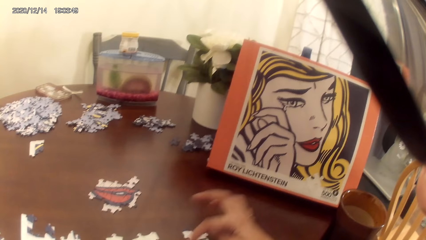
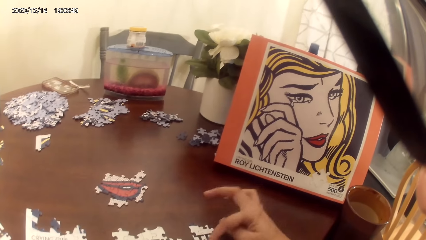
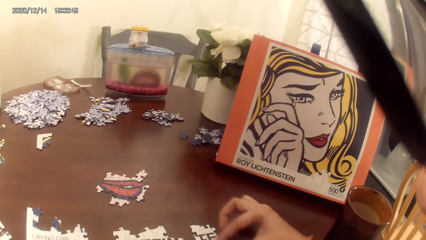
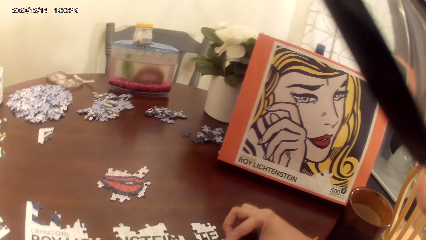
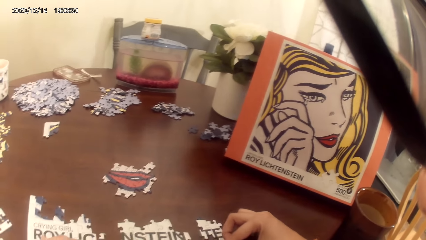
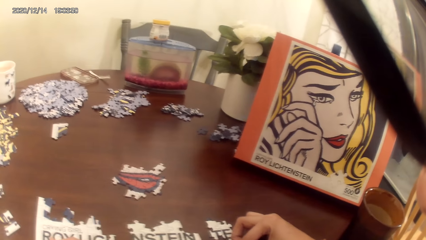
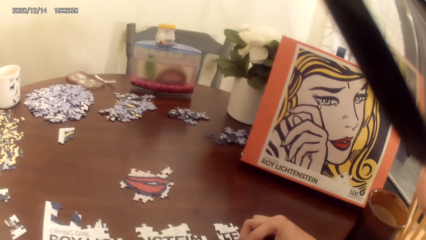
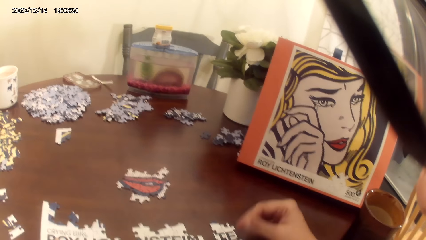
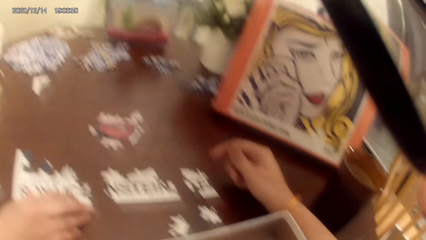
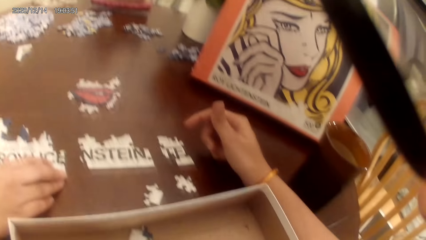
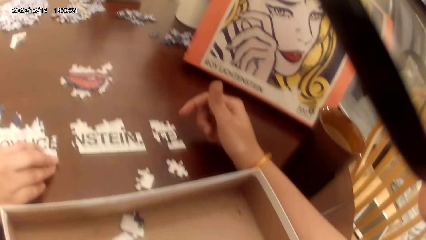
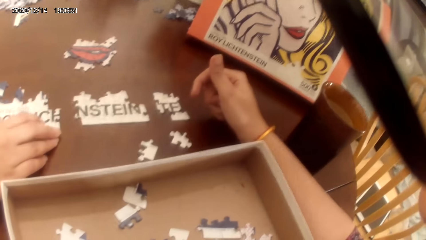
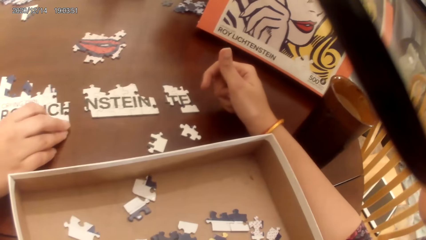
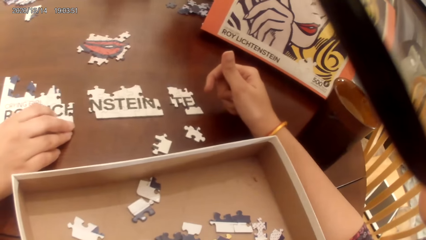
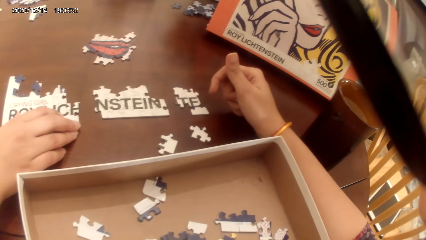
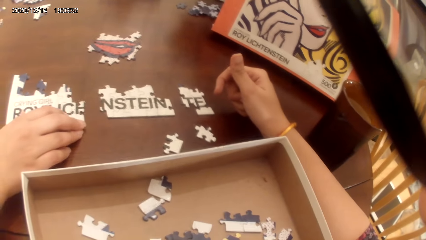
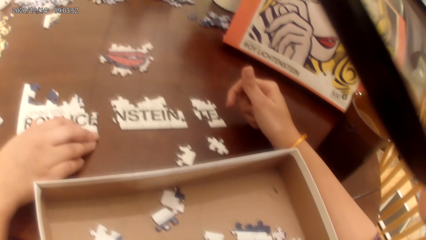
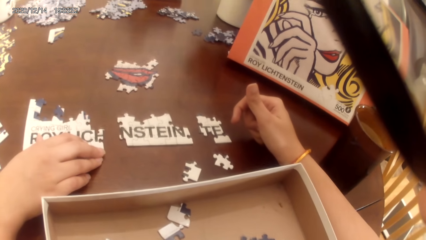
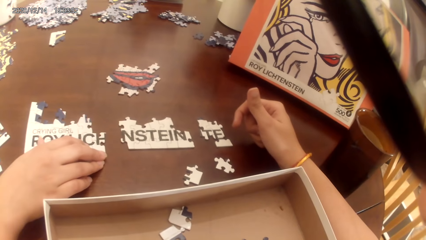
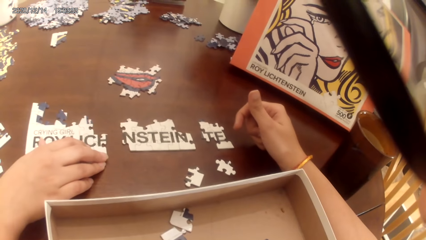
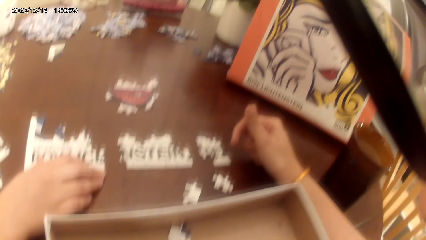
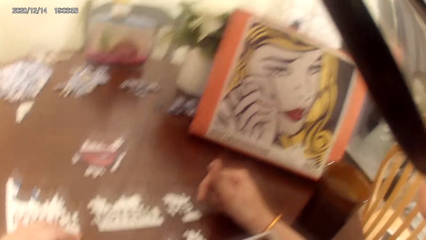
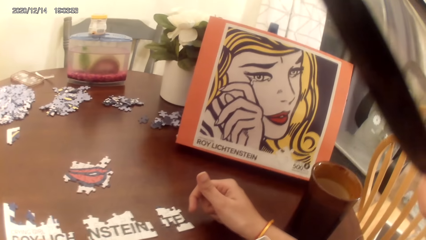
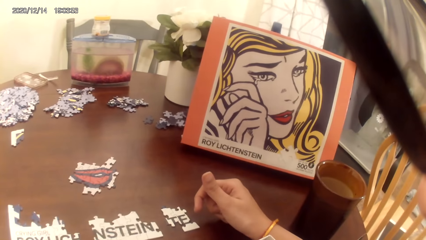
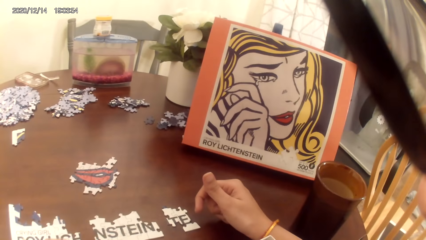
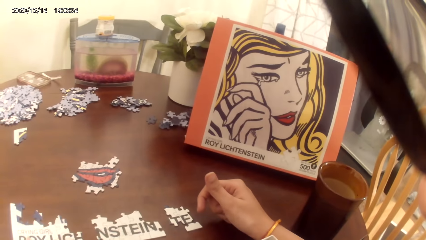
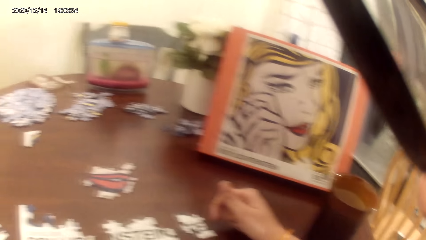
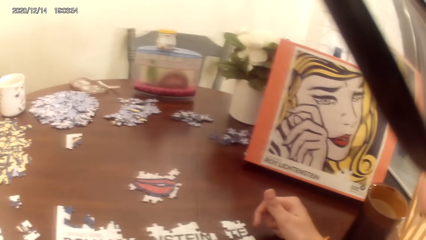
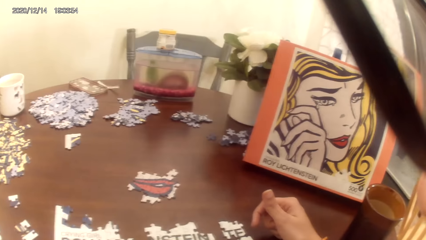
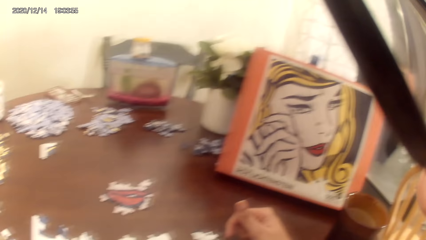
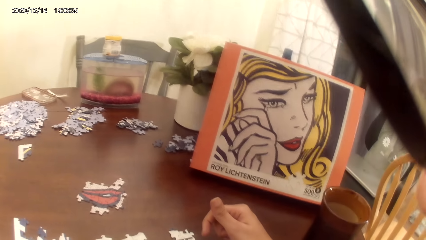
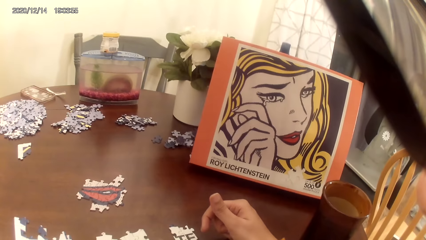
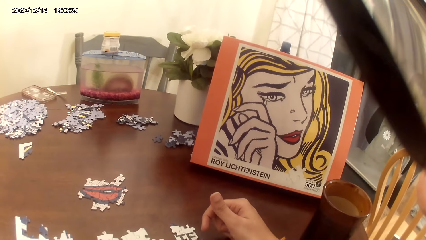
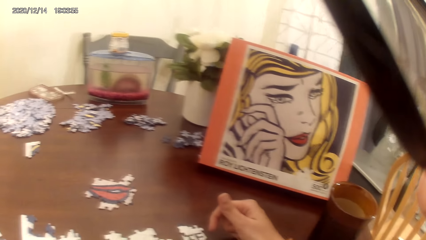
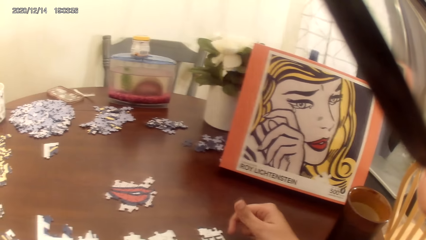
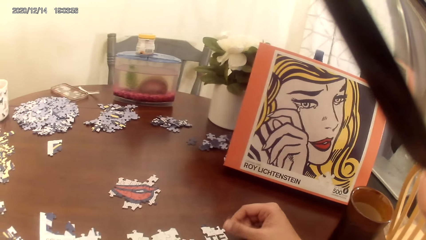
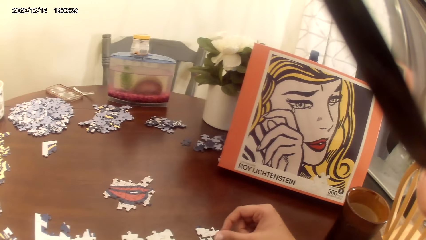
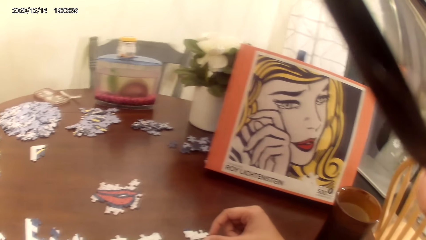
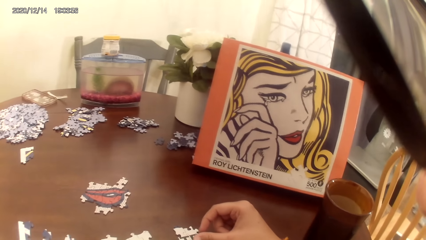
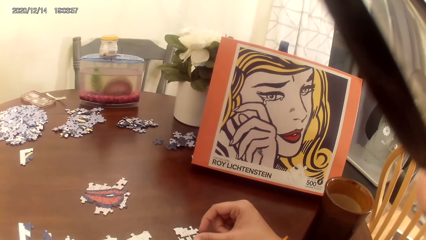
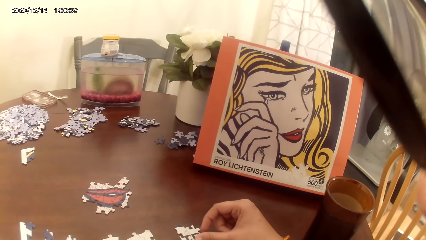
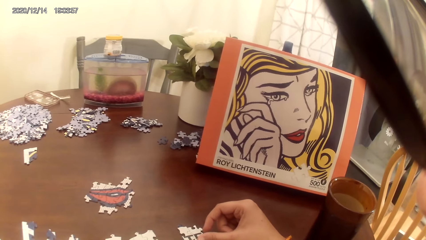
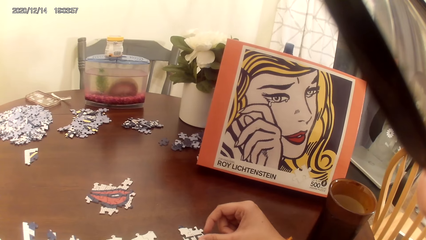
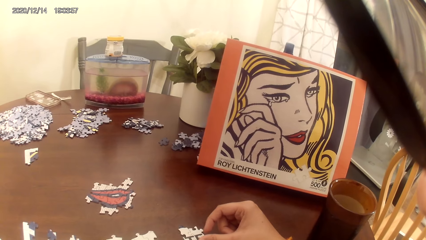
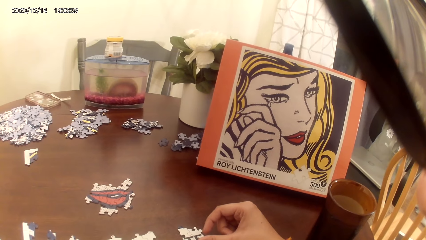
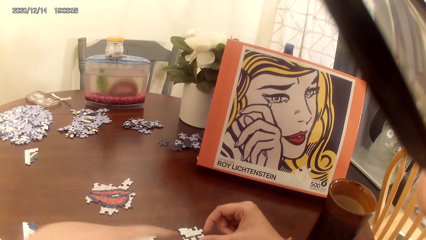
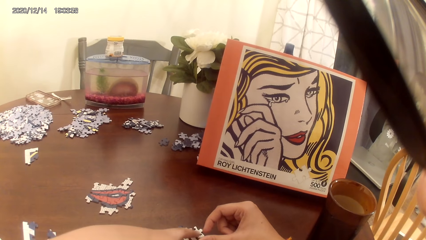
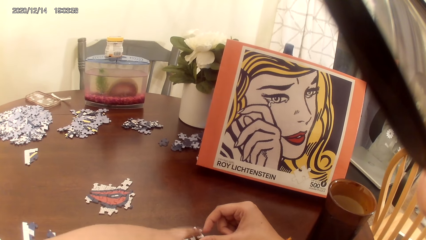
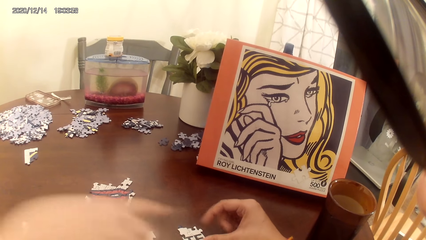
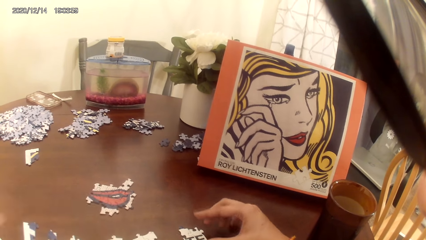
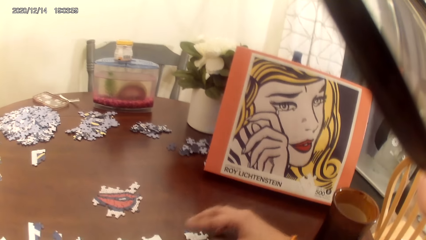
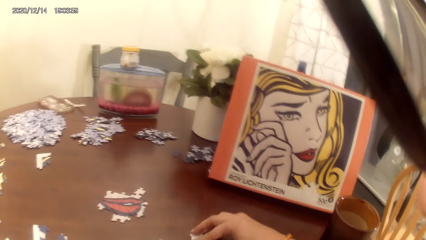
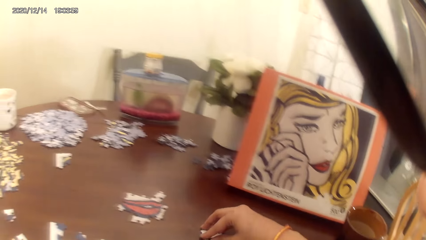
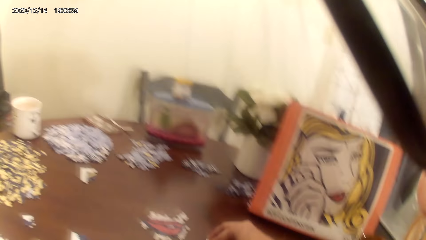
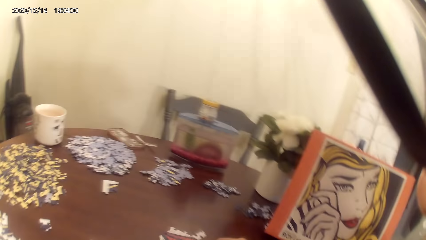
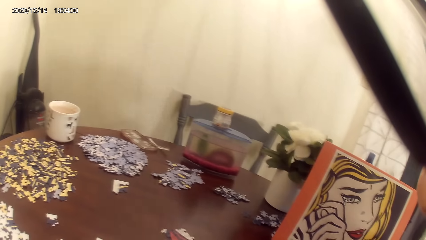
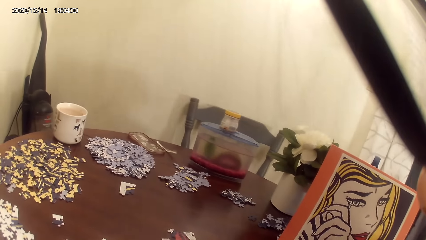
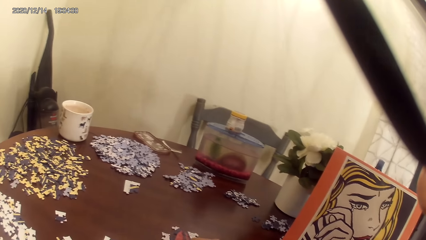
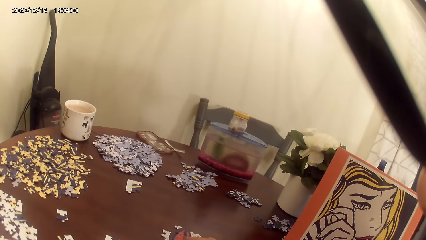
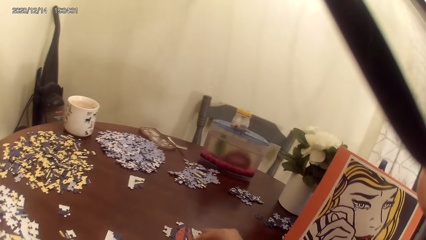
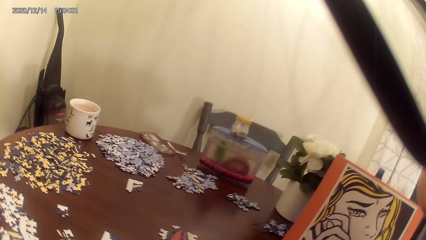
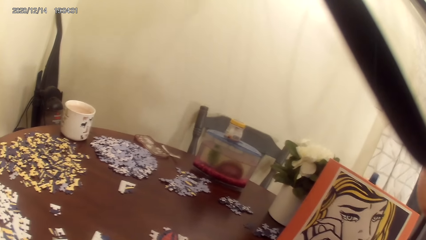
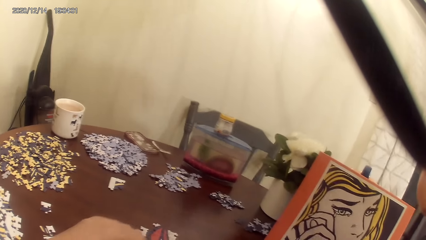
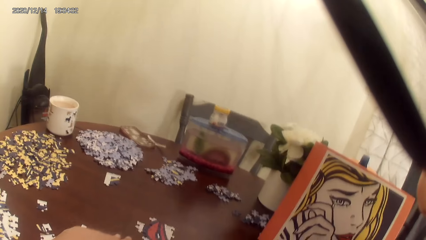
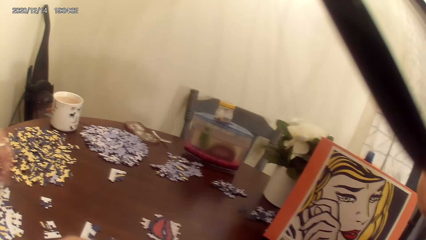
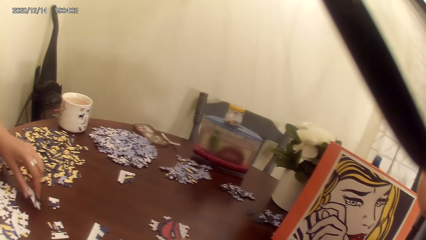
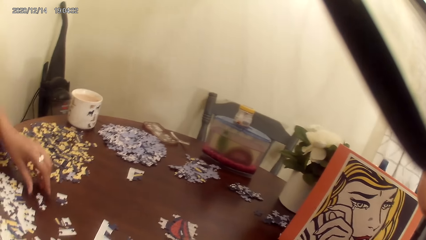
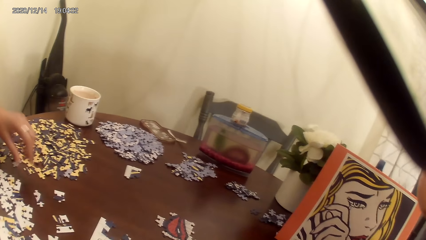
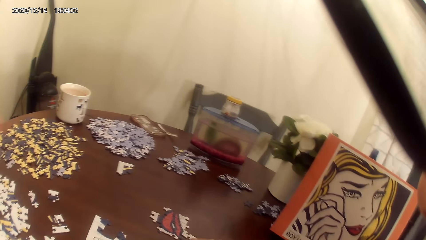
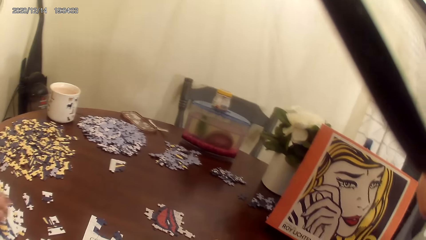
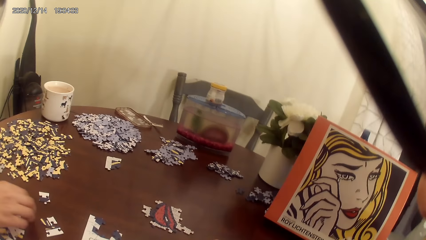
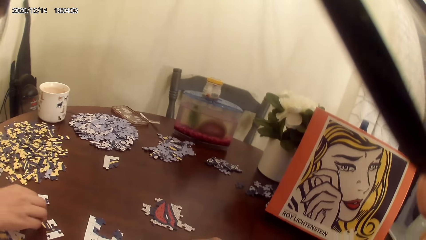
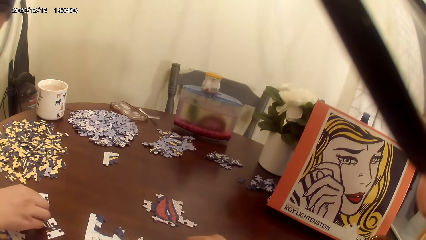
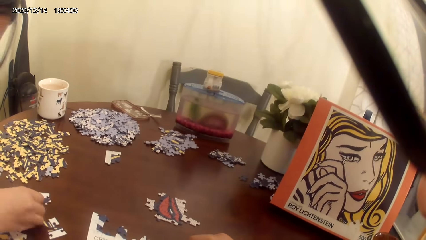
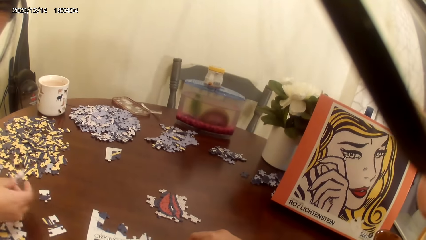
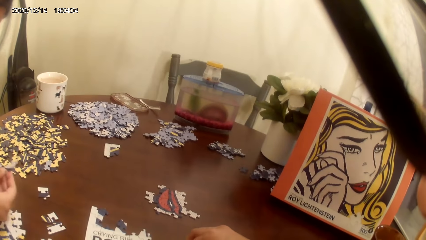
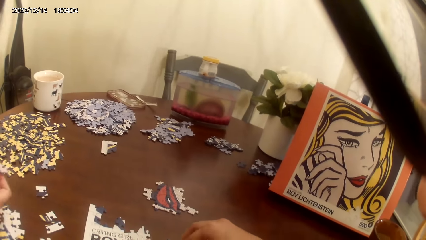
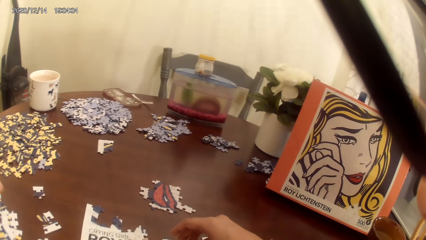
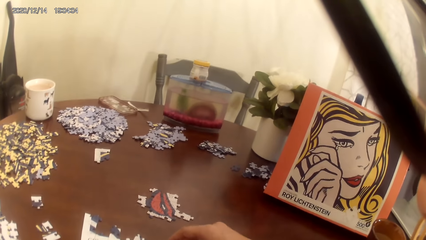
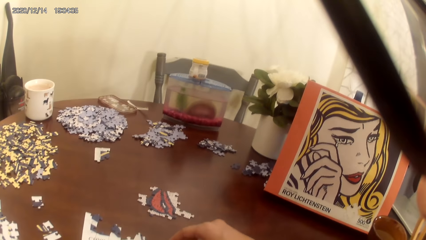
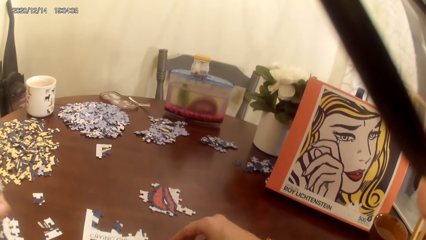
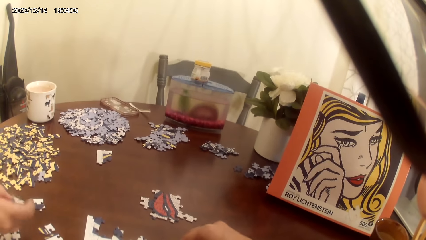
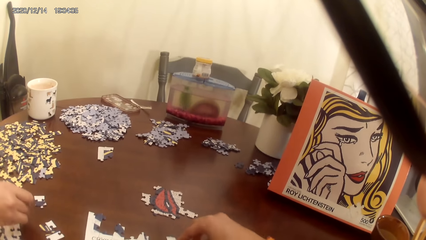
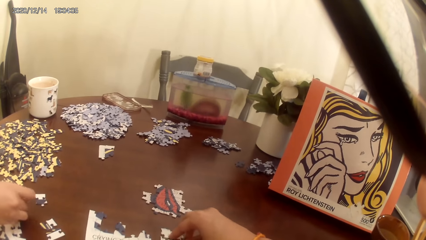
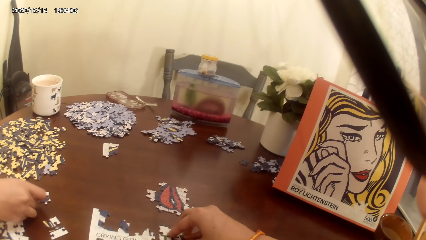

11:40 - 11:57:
The camera wearer stares at the puzzle. The camera wearer and a person play the dominoes game.
